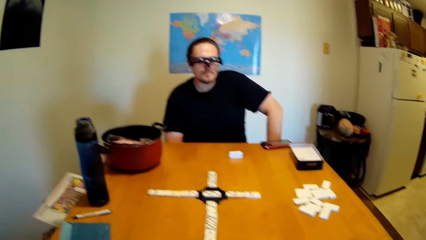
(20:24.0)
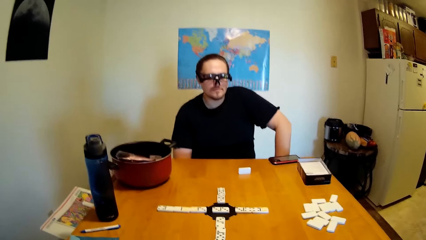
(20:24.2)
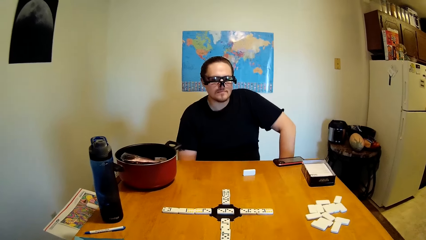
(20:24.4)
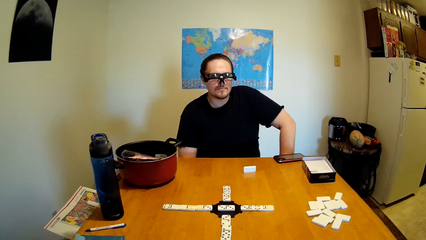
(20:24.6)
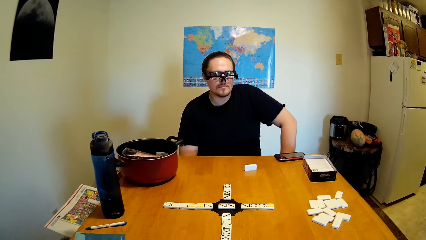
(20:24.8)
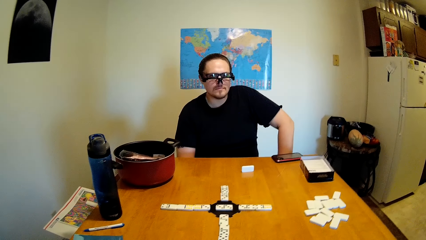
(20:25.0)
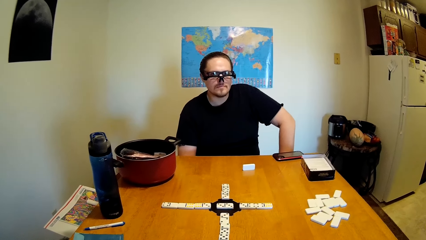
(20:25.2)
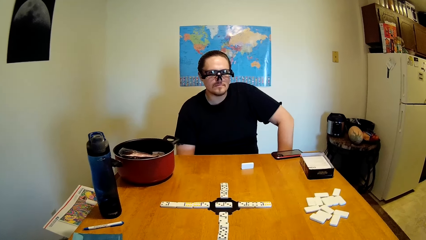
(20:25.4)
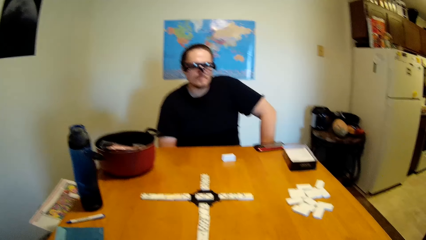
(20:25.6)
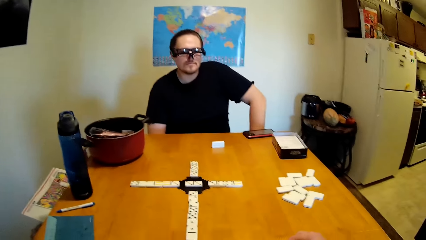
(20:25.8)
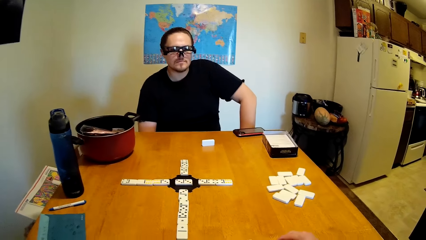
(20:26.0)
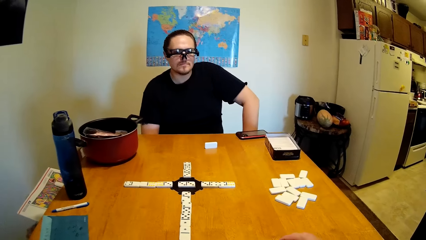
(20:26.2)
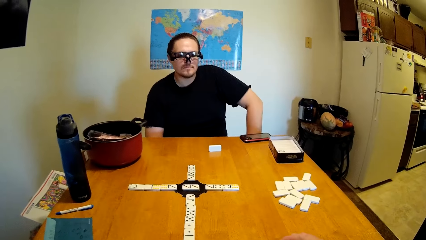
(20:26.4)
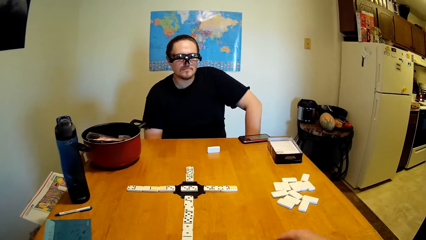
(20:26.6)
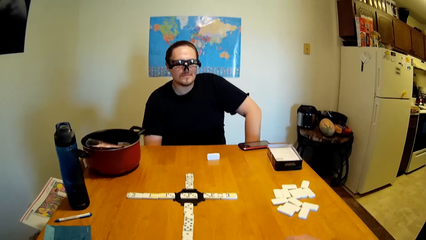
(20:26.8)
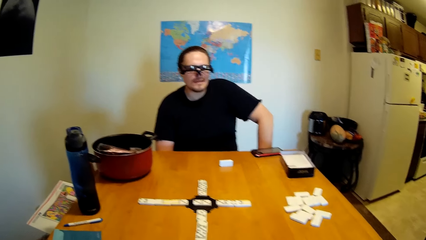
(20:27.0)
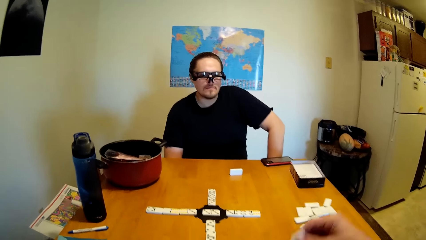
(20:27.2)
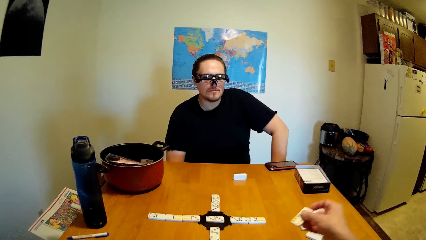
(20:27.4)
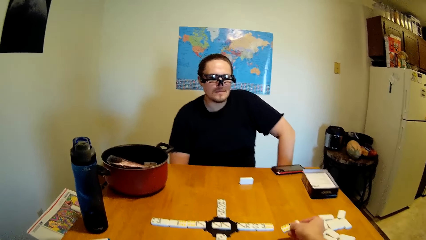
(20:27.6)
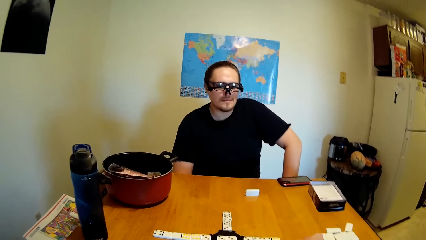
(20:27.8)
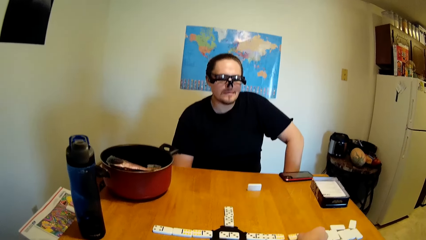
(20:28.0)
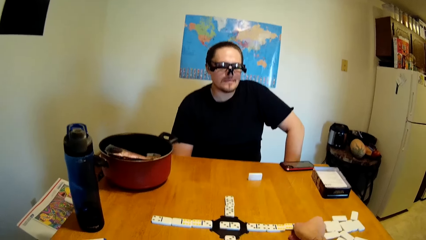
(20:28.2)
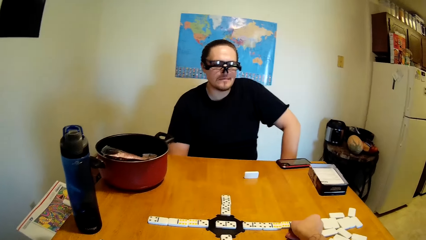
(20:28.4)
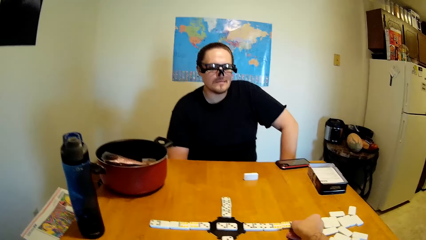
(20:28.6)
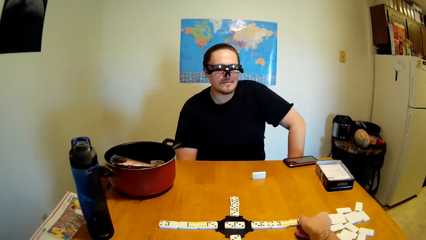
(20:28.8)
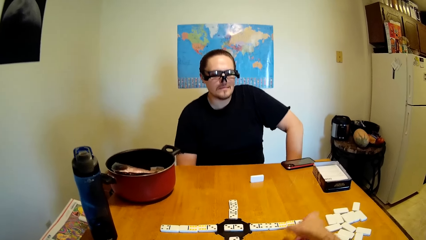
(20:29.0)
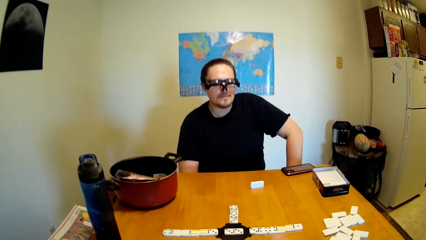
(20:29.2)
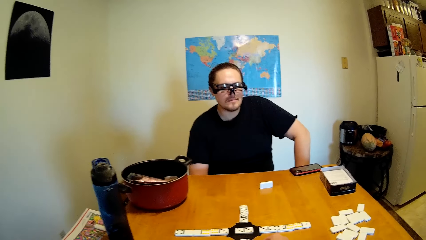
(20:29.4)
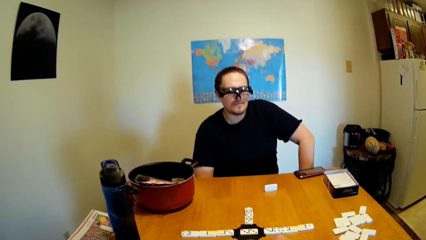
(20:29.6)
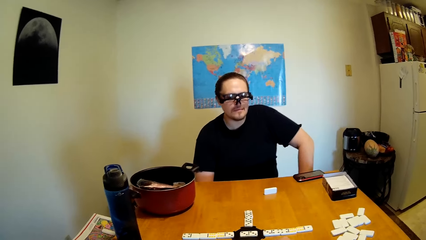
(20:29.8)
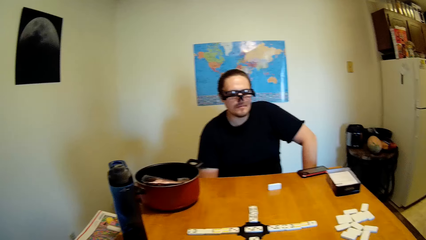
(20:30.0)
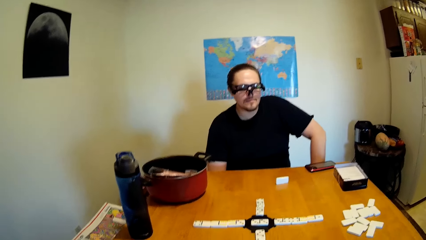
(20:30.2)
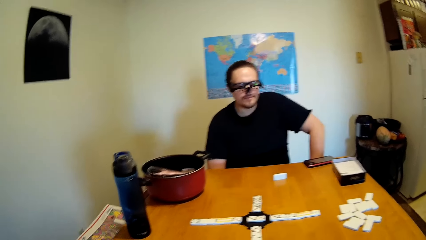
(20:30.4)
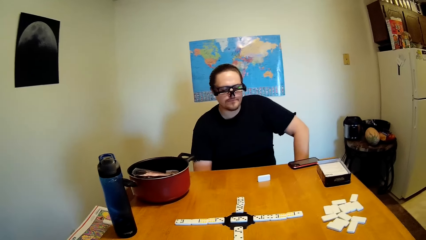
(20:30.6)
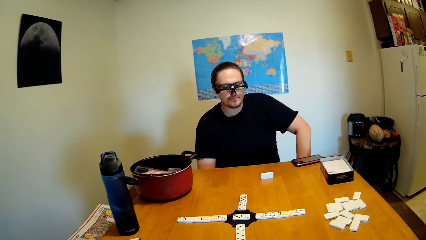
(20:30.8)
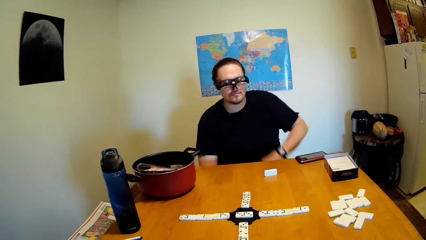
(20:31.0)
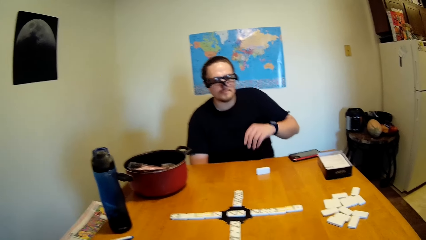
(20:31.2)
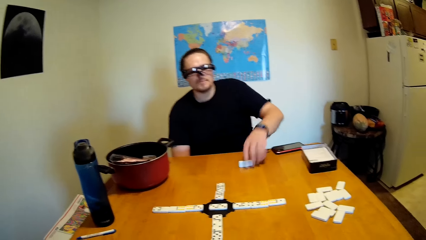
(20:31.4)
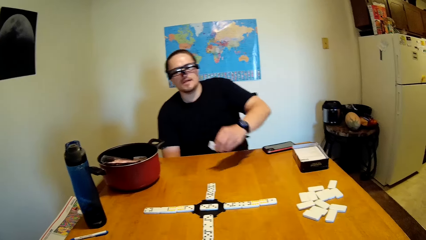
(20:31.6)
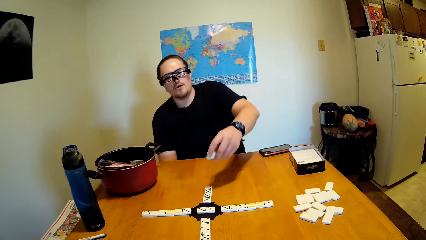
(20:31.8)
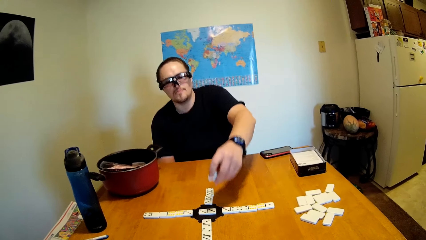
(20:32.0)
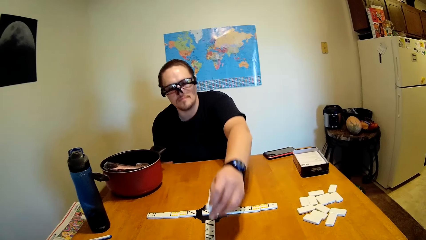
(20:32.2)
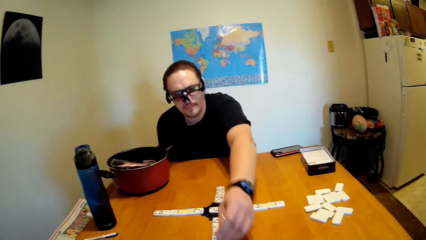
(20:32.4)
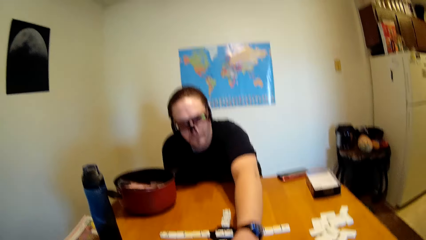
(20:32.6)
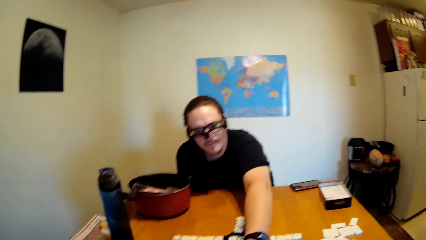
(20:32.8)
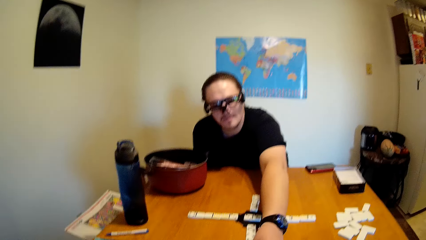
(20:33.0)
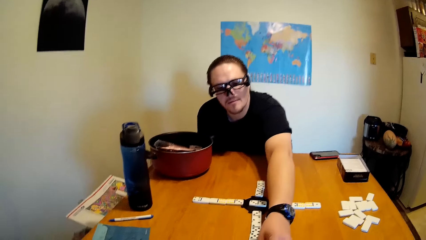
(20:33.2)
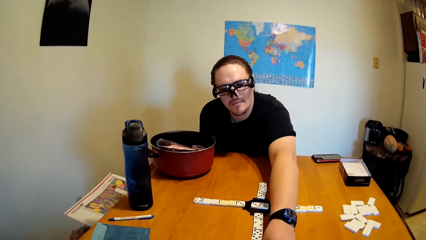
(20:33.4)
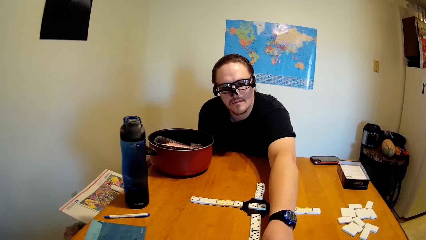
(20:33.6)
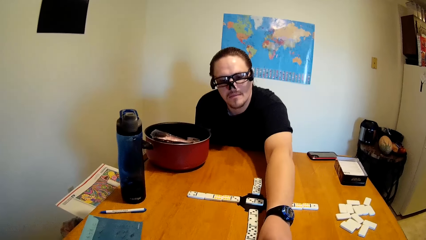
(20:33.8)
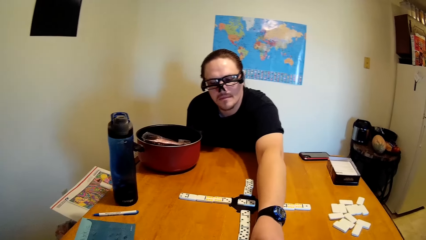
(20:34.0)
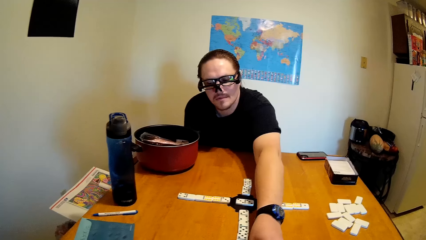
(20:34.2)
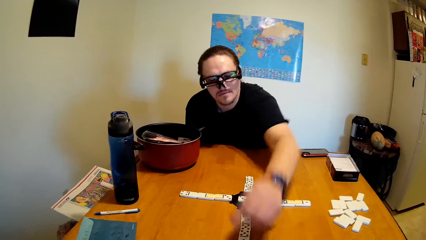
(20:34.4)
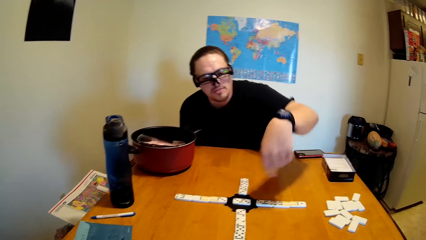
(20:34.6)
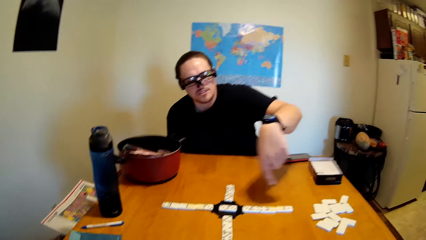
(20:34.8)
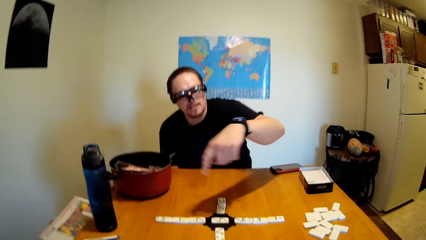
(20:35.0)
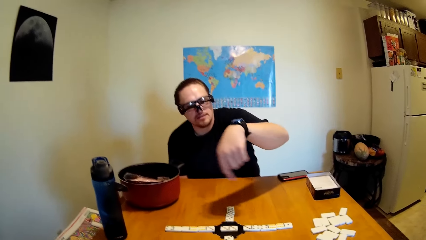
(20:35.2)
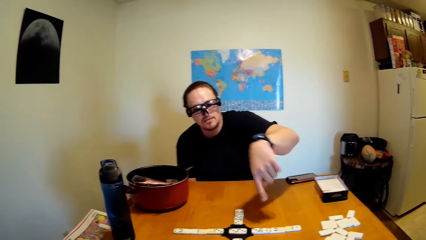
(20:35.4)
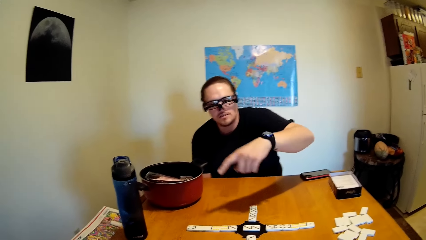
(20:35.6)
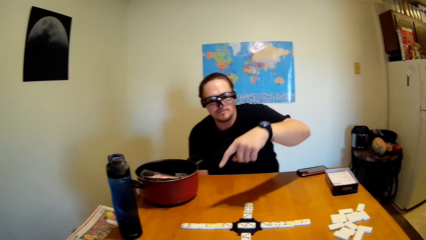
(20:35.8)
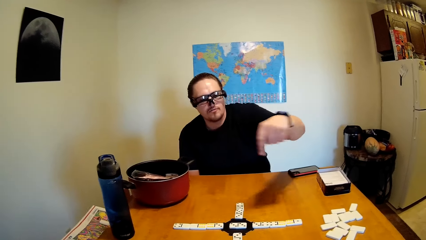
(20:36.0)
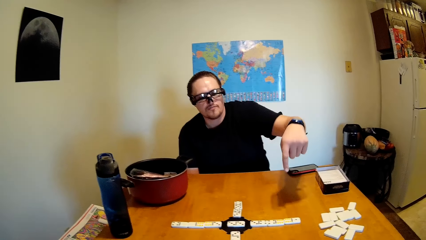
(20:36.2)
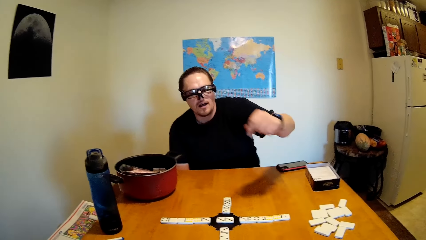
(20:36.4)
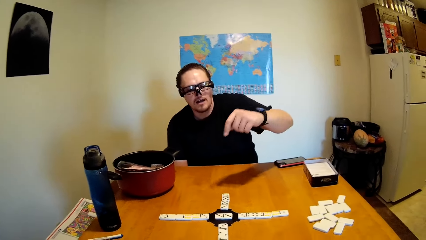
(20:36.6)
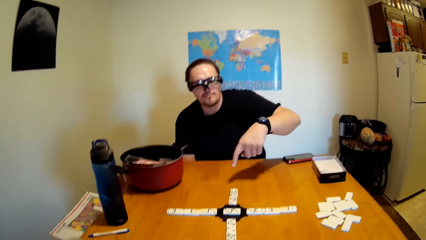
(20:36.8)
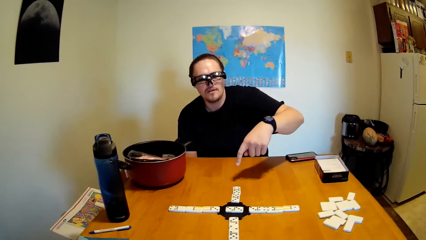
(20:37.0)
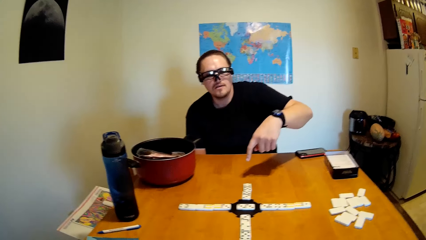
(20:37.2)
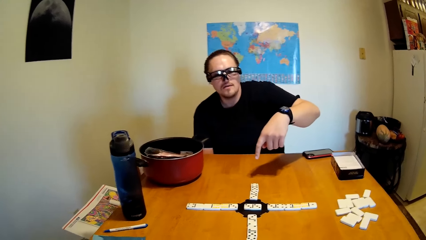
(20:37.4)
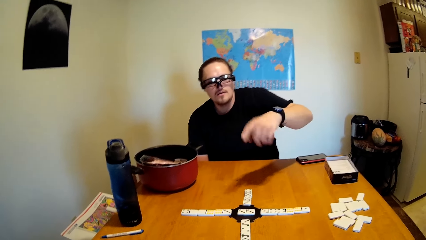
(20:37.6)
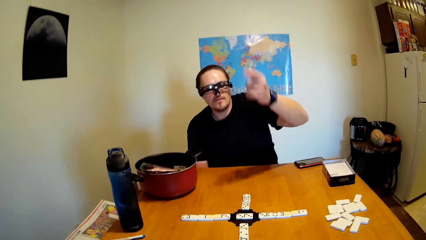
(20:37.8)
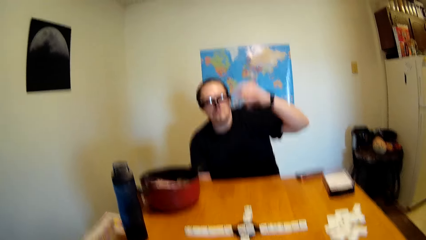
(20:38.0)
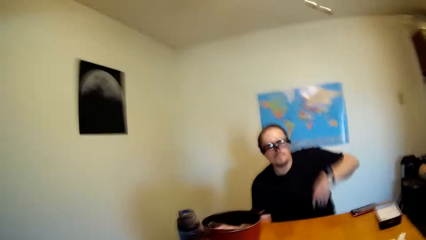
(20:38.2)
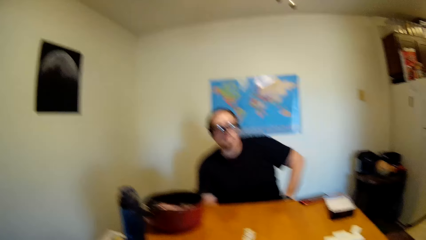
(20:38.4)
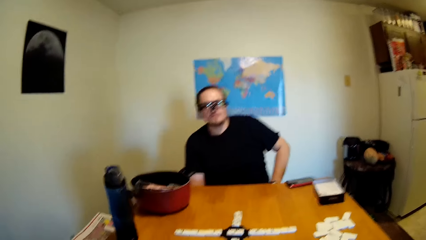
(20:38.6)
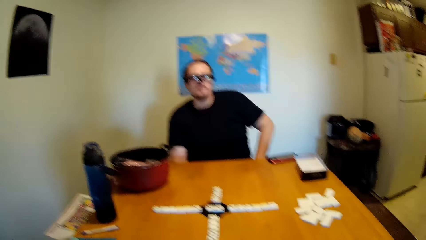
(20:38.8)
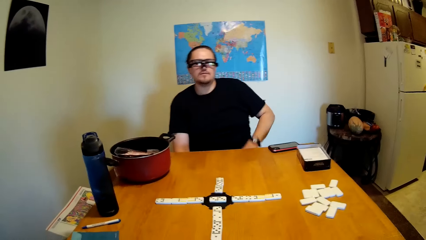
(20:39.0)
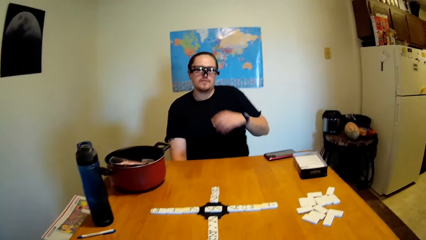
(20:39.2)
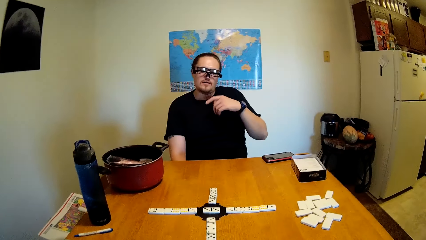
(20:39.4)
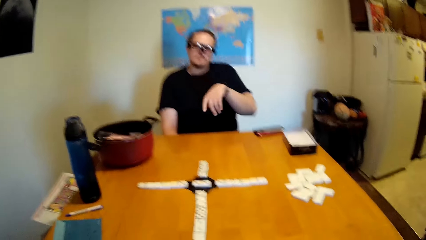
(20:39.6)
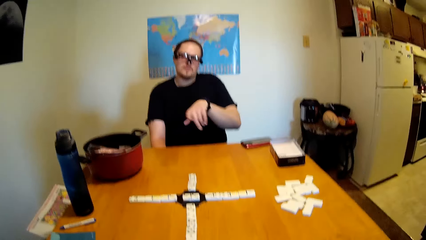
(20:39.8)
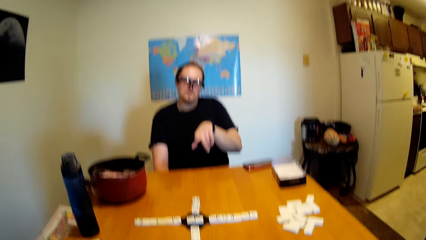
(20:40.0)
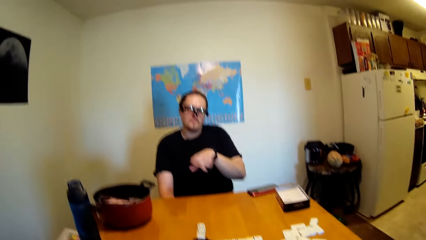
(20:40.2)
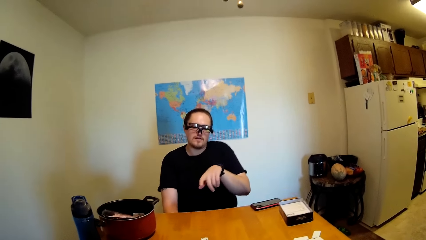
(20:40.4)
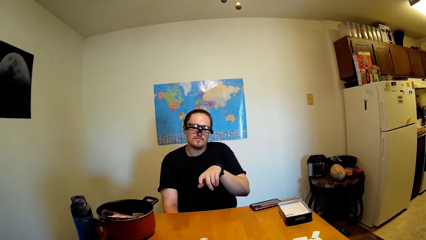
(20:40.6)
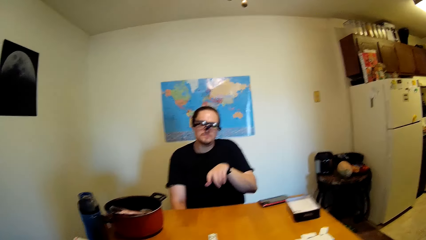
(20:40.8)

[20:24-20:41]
The camera wearer puts the tile on the table. They and a man stare at the tiles on the table. The man picks up the tile, moves a dice, and puts the tile on the table. The man moves his finger.
